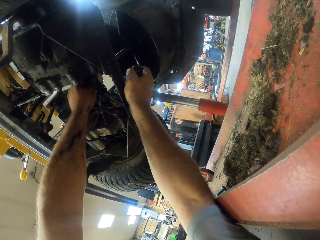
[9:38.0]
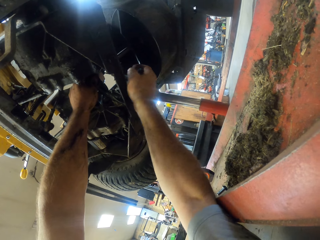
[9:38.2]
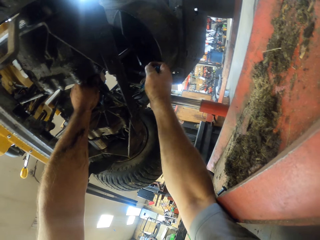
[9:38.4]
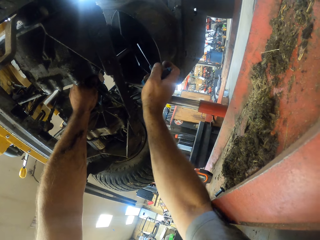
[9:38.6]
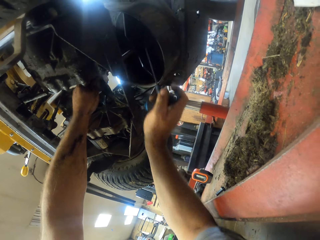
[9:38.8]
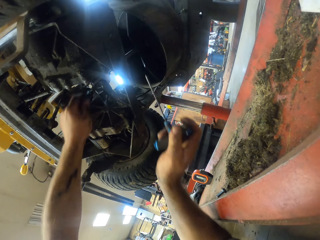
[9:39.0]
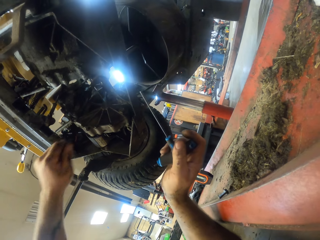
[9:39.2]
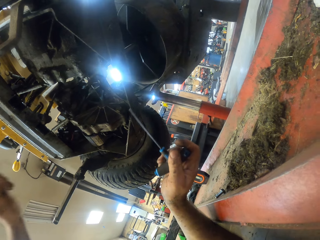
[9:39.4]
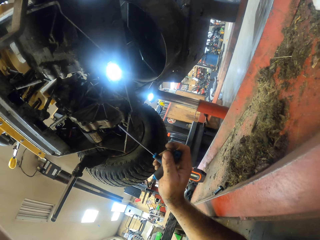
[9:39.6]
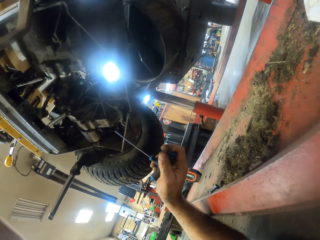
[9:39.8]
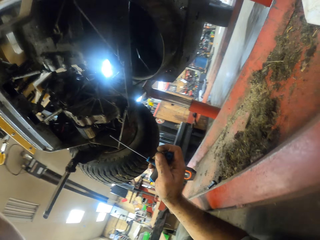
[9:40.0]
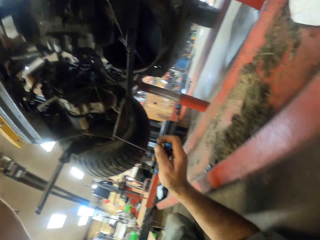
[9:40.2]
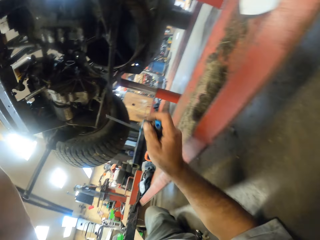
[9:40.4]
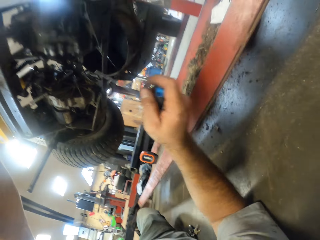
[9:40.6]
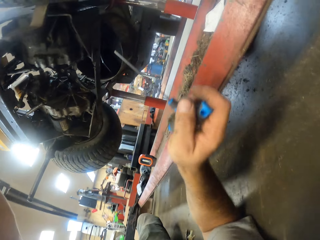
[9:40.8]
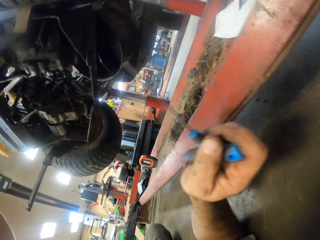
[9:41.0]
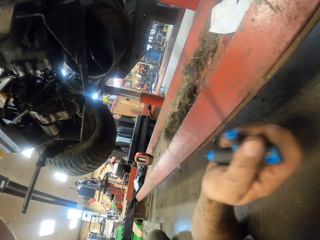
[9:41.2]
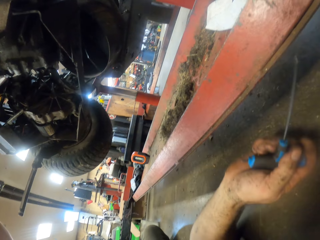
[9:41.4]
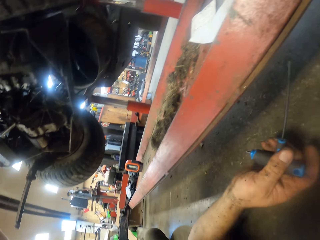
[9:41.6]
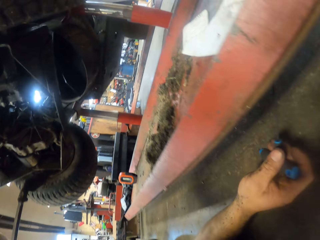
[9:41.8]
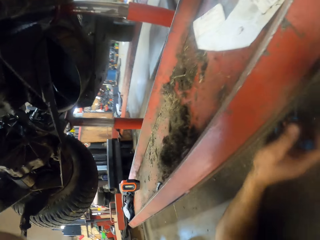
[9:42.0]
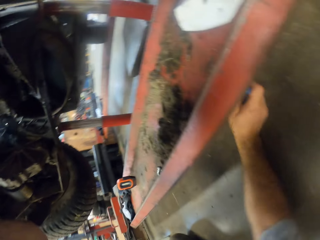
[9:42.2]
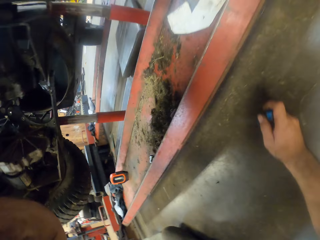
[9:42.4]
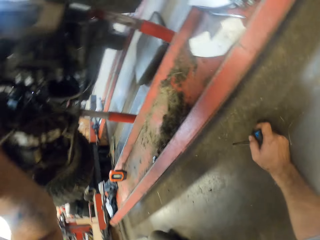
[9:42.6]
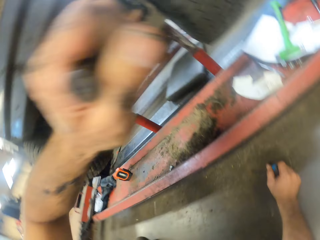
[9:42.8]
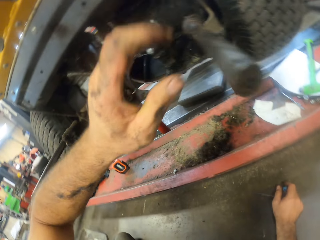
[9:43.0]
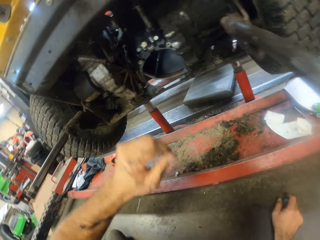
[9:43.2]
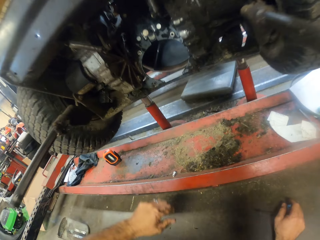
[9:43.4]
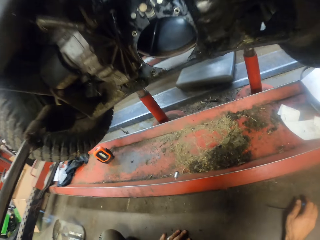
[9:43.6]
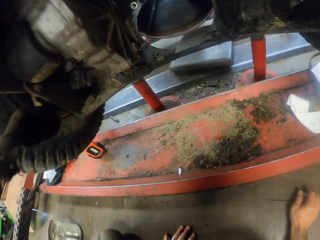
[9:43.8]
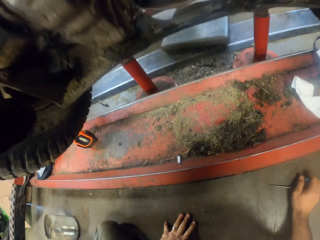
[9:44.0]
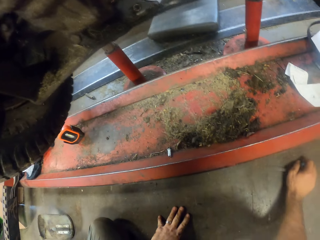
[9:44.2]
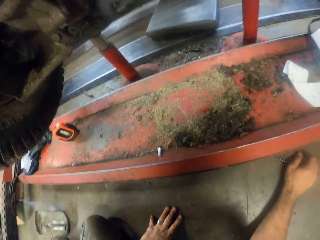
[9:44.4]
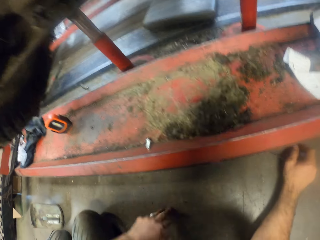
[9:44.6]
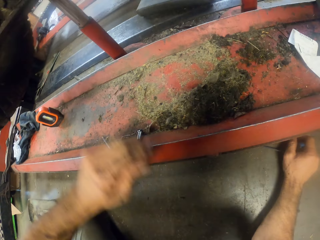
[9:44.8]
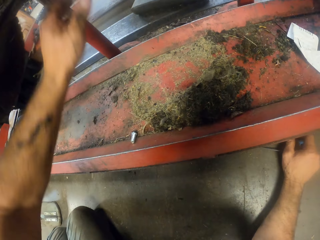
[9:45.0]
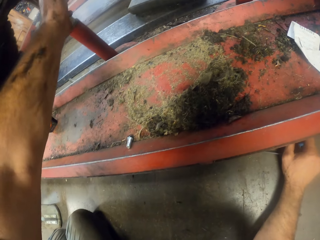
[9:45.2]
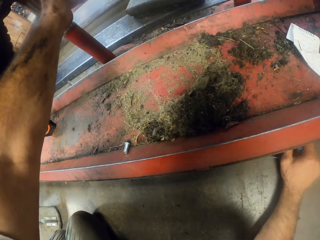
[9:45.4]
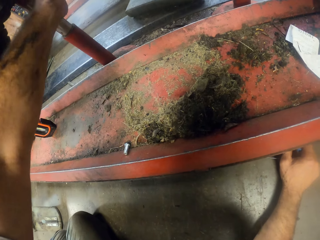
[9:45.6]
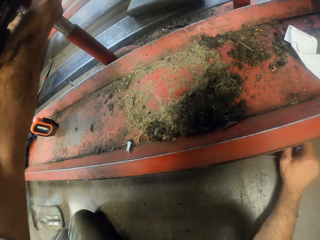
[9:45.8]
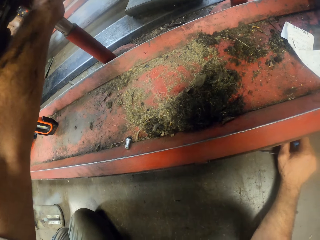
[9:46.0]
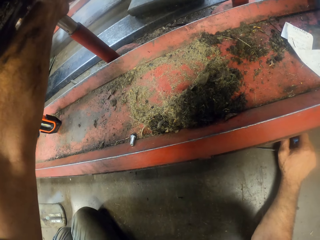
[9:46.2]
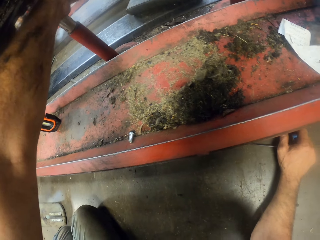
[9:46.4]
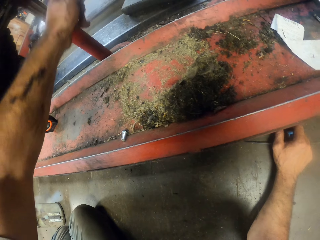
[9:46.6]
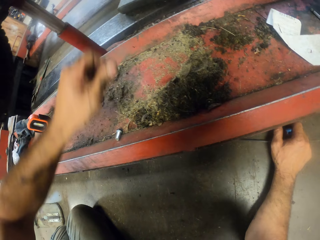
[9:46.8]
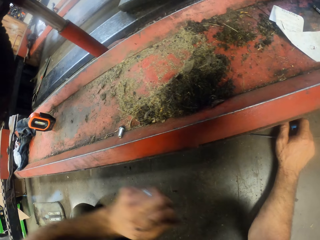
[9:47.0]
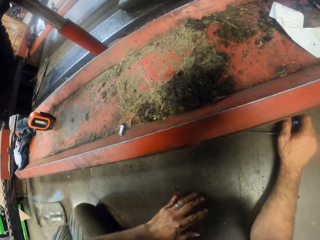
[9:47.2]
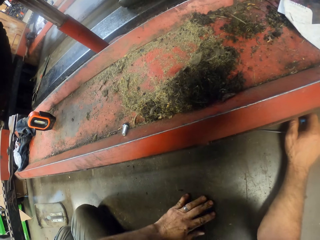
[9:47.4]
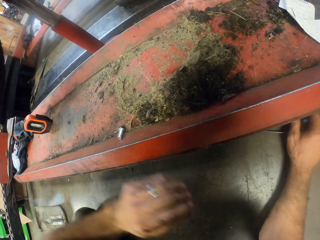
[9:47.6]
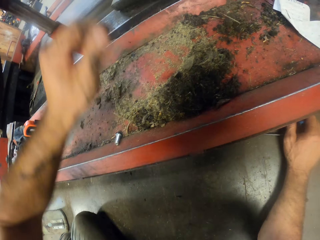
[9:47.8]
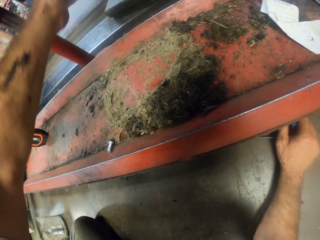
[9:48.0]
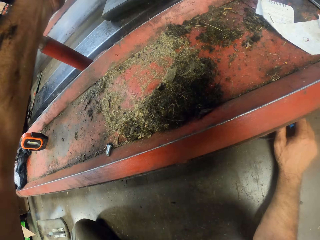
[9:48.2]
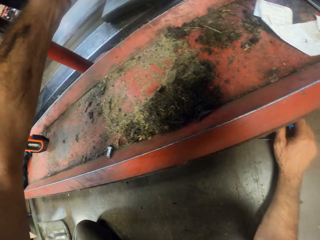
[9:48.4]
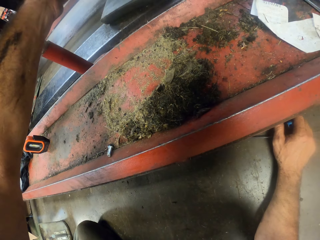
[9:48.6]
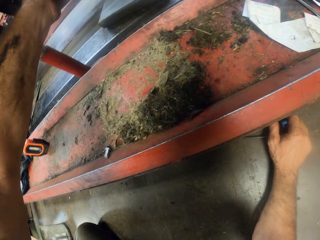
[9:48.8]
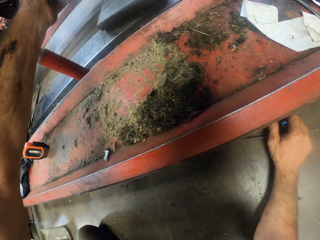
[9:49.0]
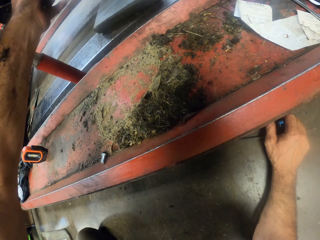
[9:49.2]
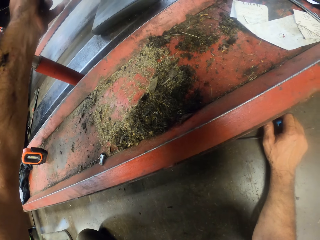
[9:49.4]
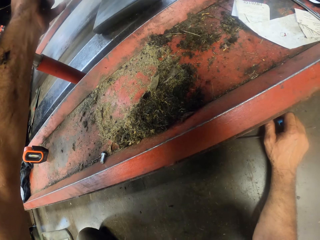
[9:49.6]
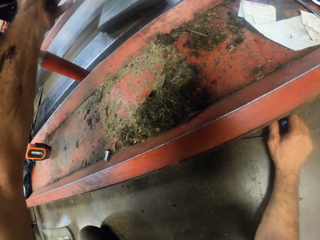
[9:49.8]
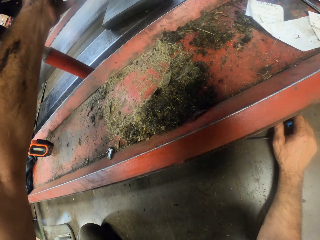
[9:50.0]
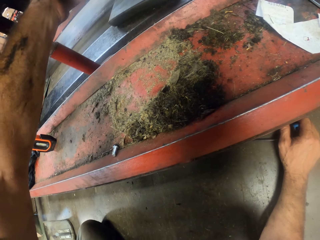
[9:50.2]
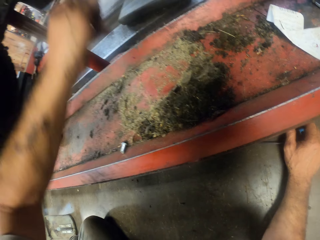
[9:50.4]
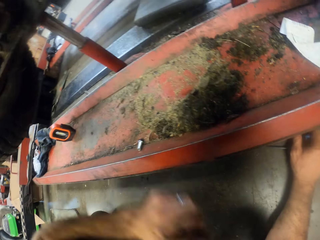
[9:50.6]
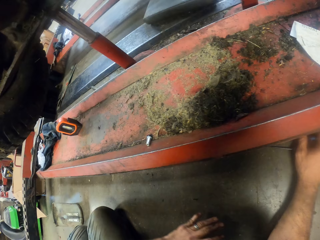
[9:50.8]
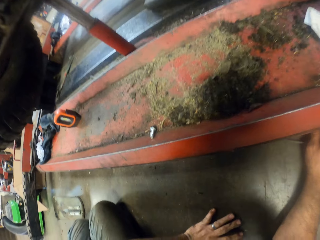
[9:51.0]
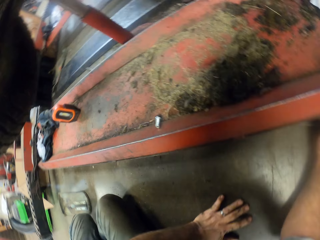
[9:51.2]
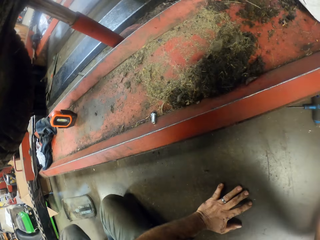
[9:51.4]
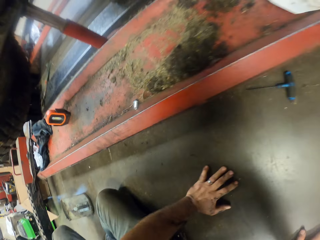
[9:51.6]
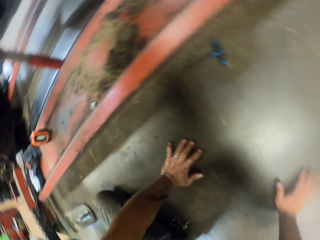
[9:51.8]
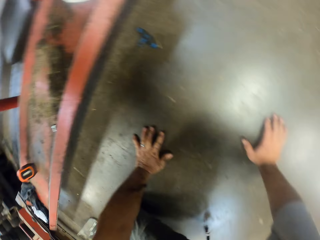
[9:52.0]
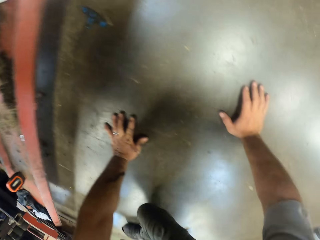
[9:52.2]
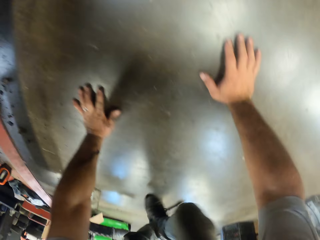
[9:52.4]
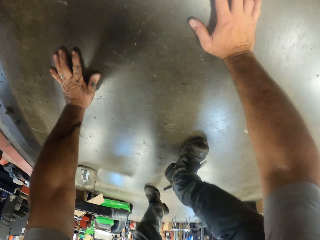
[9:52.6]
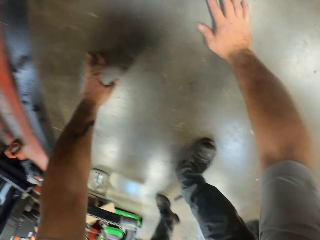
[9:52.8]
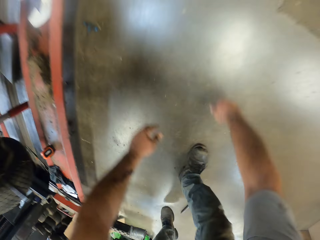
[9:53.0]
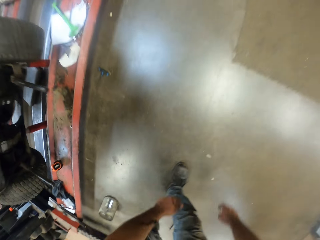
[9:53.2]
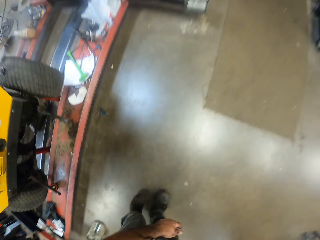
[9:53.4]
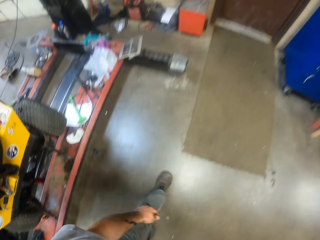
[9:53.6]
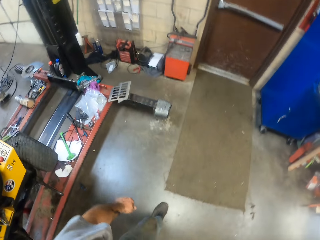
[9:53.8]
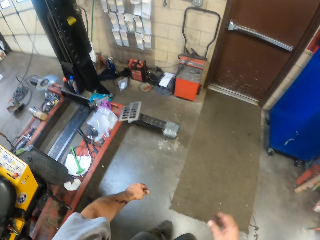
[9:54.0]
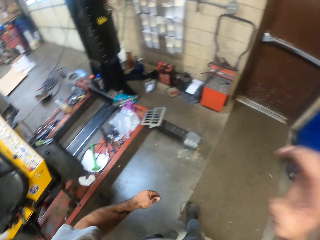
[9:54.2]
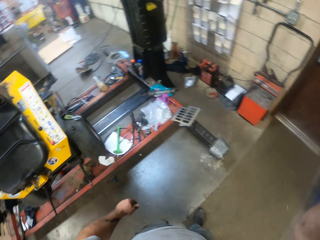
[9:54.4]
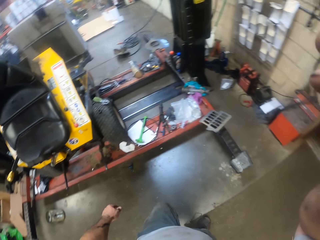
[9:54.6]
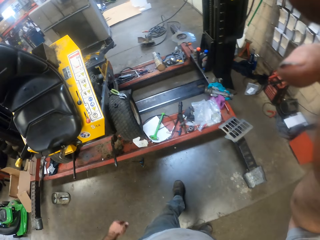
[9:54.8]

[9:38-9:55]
The camera wearer moves. He removes the allen key from underneath the mini-vehicle. He removes his left hand from the mini-vehicle part. He touches part of the car. He adjusts a part of the mini-vehicle with his left hand. He removes his left hand from the mini-vehicle part. He does it again. He adjusts a part of the mini-vehicle with his left hand. He removes his left hand from the mini-vehicle part. He does it again. He drops the allen key in his right hand on the floor. He places both hands on the floor. He stands up from the floor. He walks and adjusts the camera.
